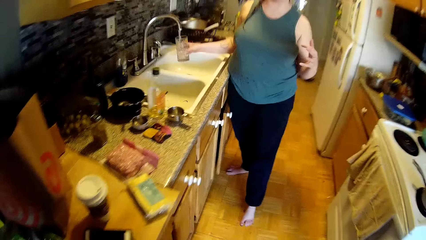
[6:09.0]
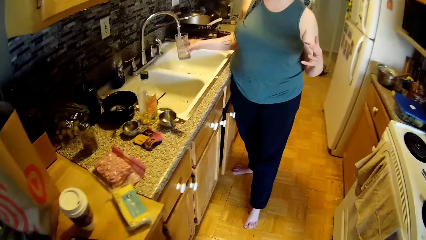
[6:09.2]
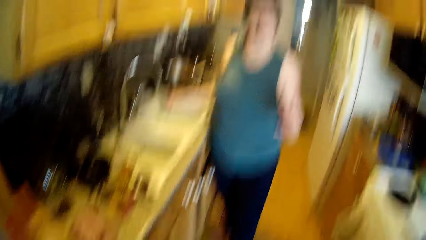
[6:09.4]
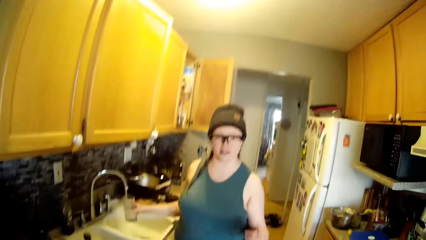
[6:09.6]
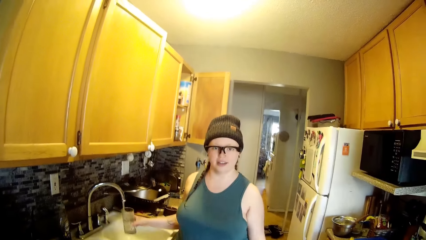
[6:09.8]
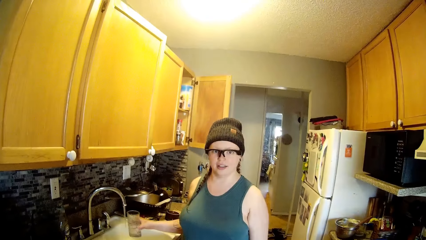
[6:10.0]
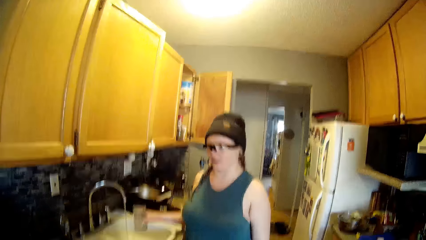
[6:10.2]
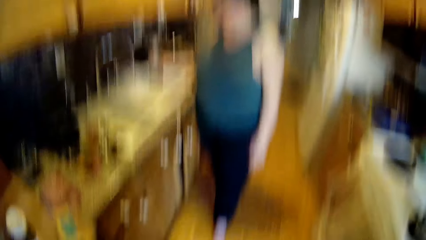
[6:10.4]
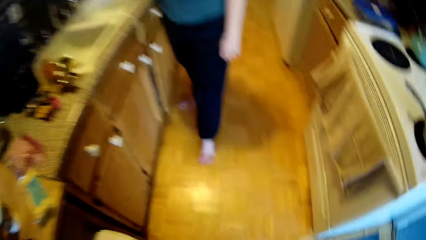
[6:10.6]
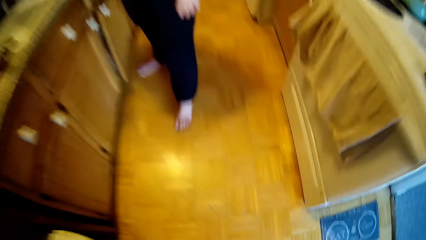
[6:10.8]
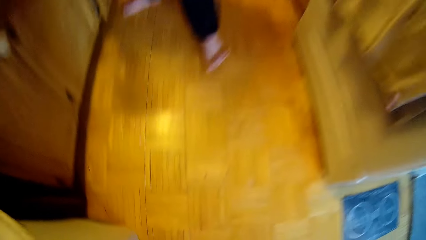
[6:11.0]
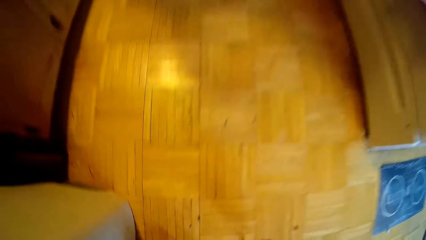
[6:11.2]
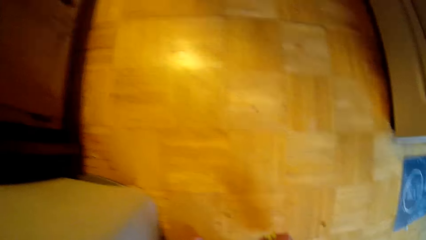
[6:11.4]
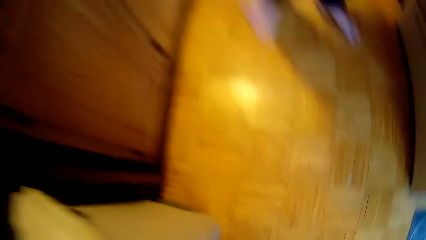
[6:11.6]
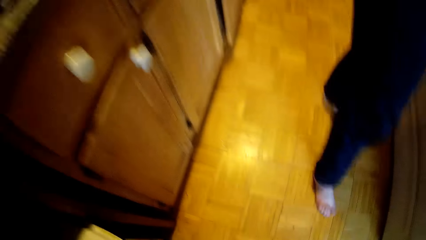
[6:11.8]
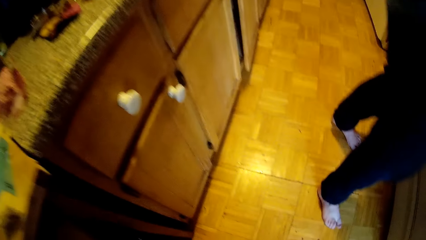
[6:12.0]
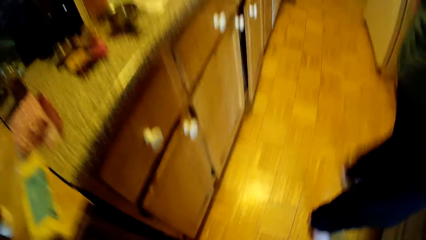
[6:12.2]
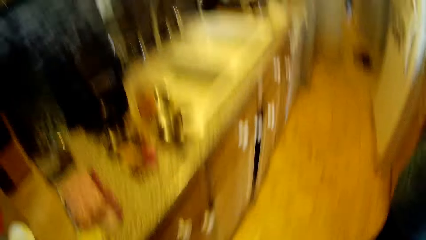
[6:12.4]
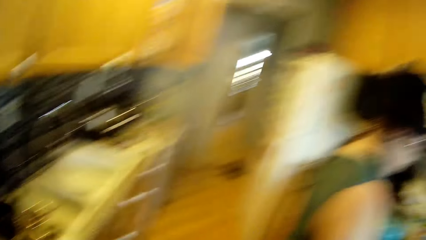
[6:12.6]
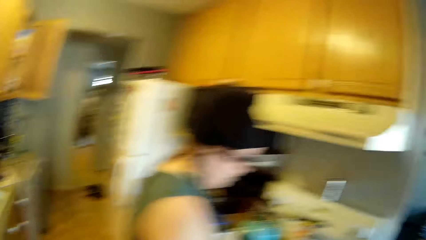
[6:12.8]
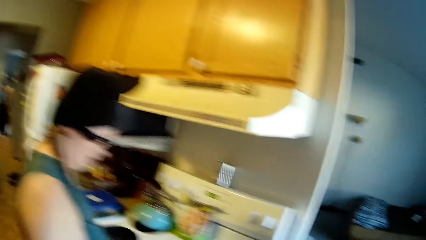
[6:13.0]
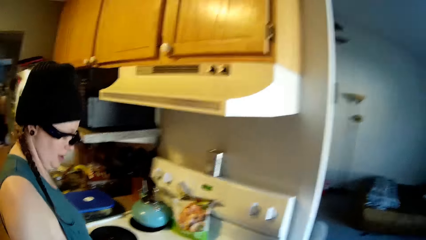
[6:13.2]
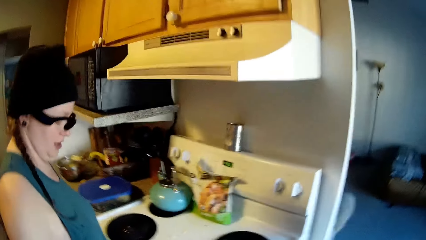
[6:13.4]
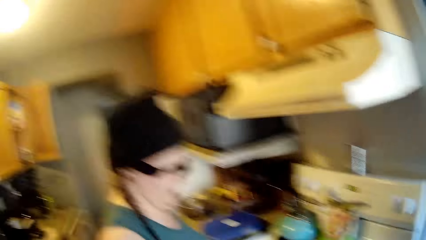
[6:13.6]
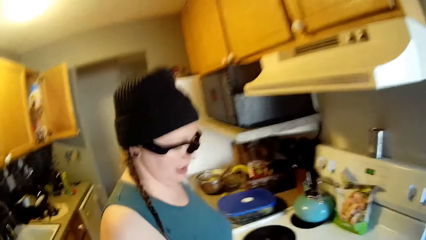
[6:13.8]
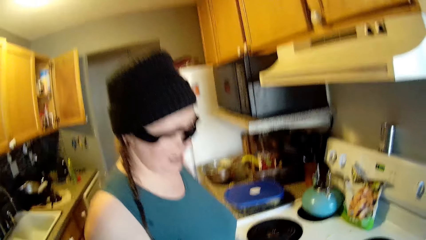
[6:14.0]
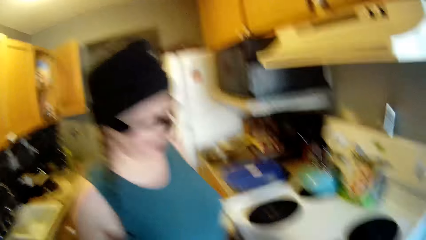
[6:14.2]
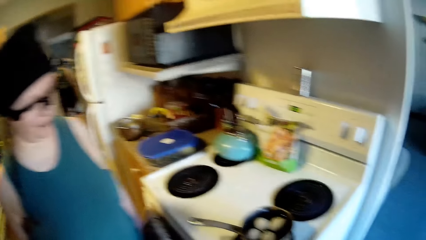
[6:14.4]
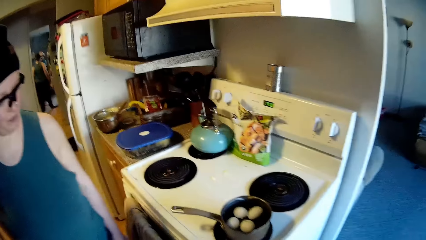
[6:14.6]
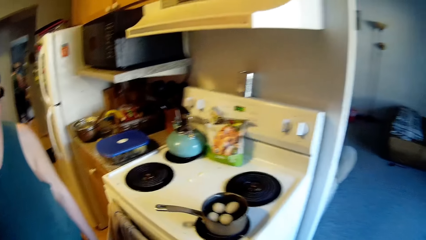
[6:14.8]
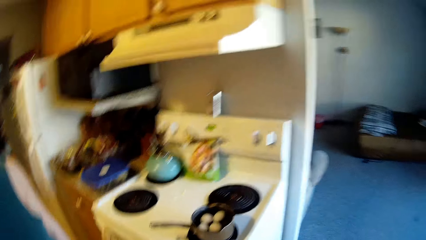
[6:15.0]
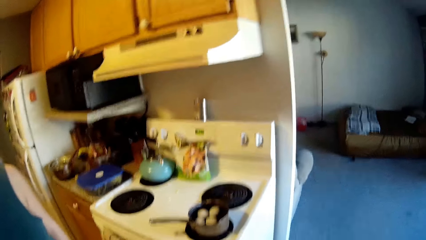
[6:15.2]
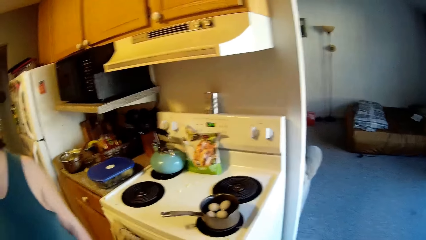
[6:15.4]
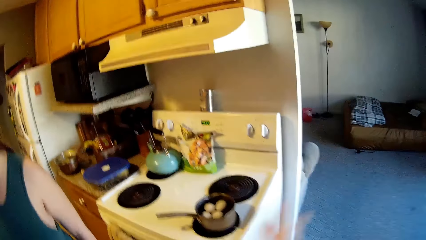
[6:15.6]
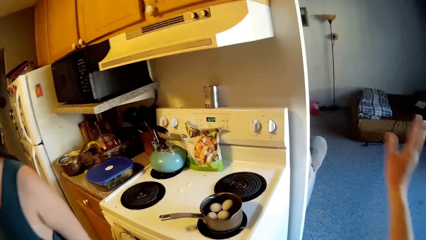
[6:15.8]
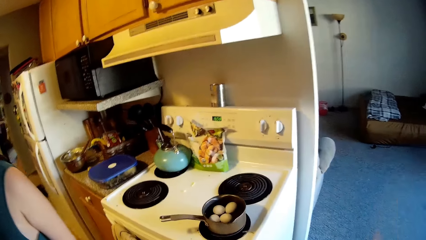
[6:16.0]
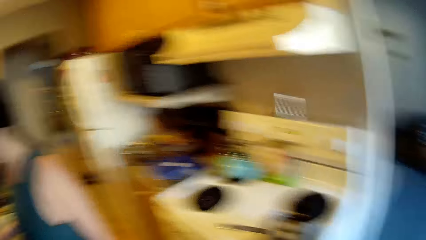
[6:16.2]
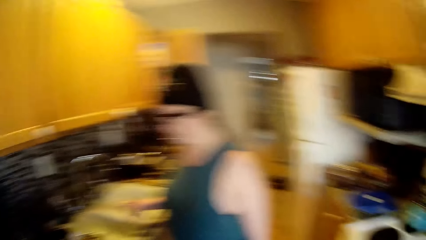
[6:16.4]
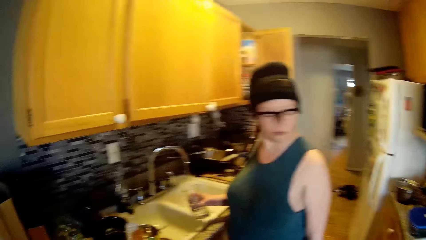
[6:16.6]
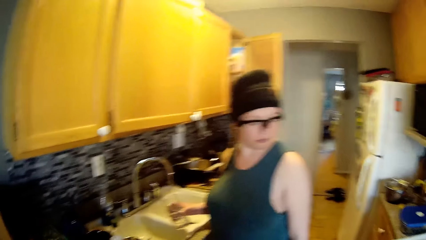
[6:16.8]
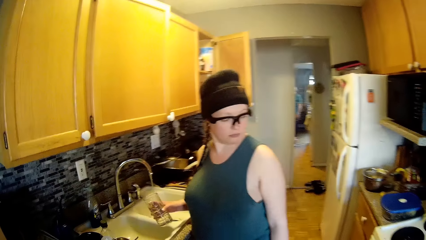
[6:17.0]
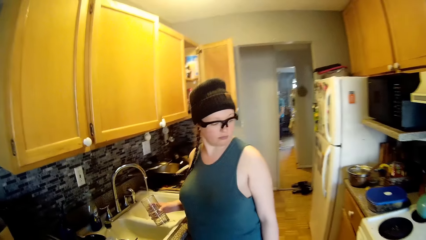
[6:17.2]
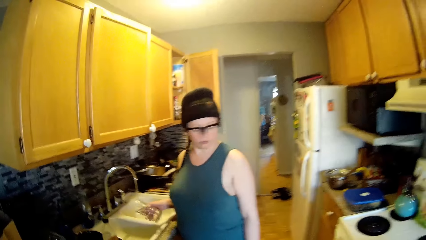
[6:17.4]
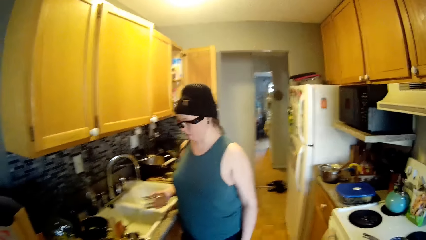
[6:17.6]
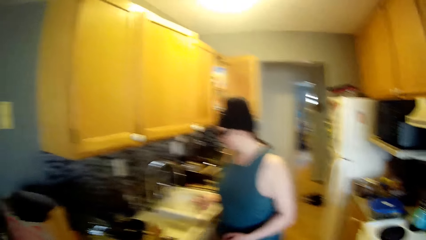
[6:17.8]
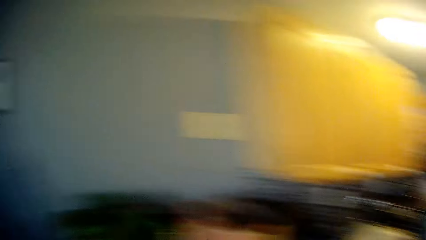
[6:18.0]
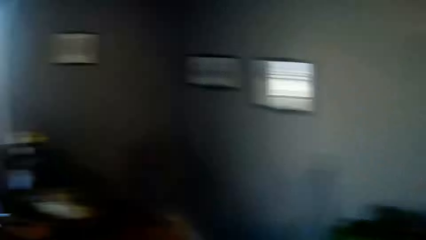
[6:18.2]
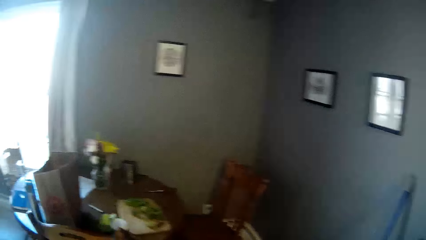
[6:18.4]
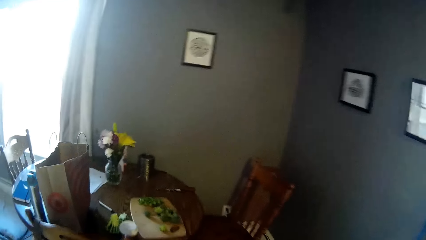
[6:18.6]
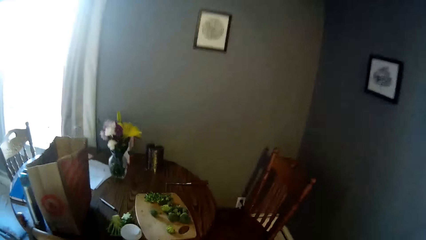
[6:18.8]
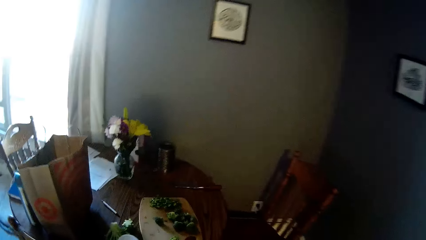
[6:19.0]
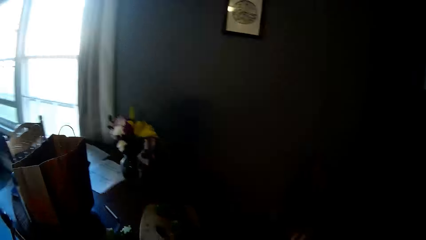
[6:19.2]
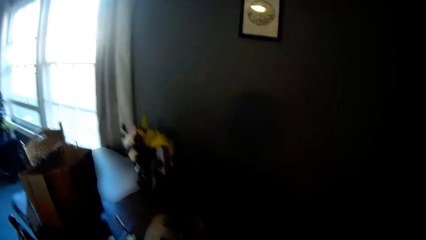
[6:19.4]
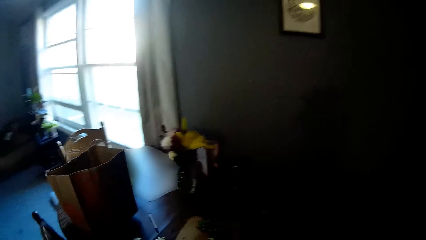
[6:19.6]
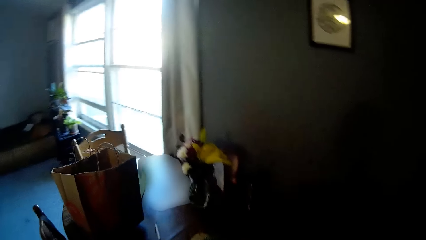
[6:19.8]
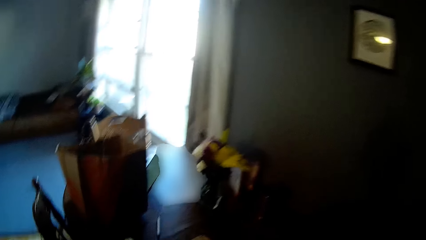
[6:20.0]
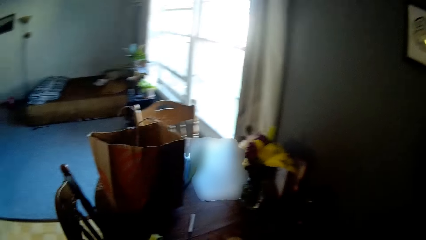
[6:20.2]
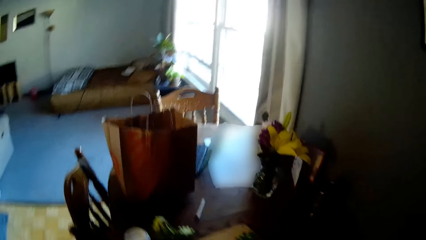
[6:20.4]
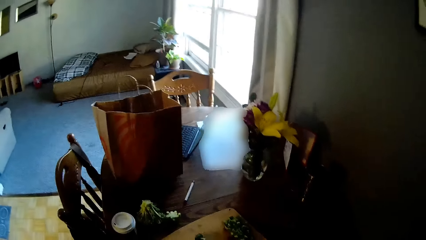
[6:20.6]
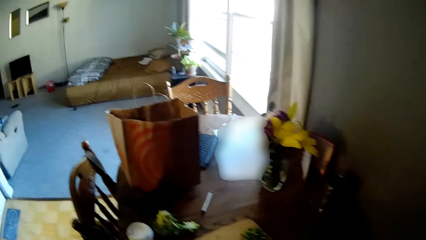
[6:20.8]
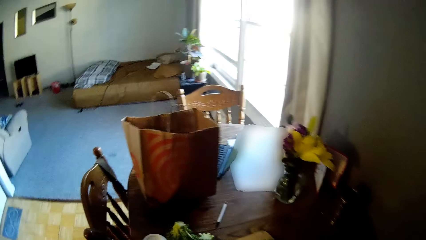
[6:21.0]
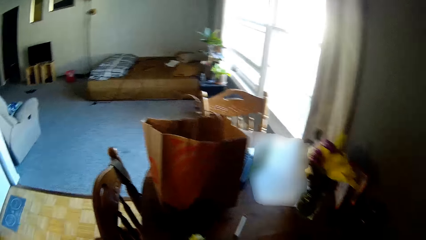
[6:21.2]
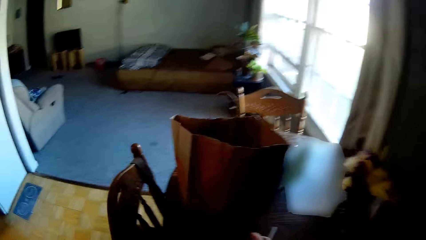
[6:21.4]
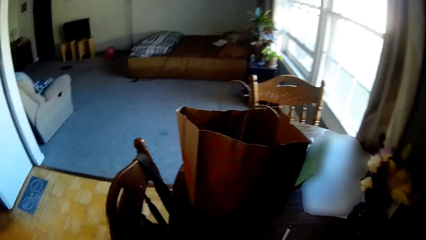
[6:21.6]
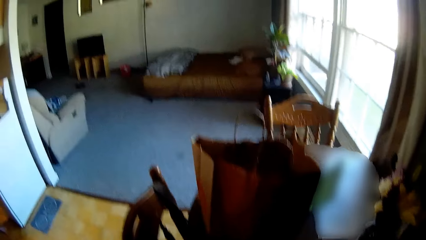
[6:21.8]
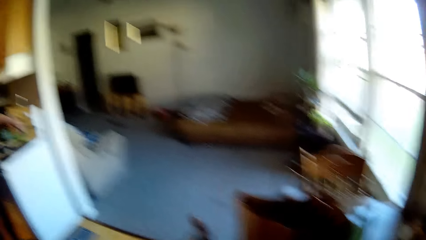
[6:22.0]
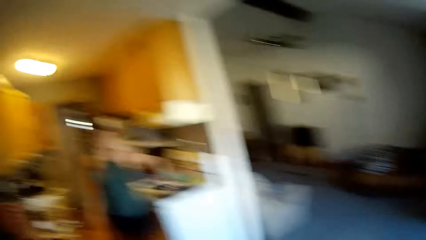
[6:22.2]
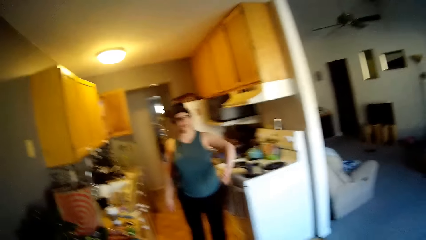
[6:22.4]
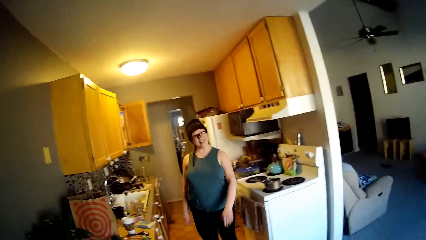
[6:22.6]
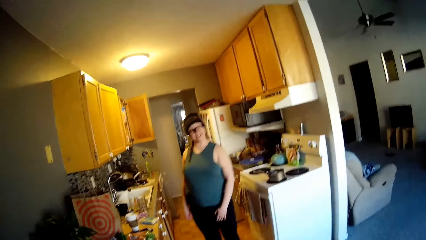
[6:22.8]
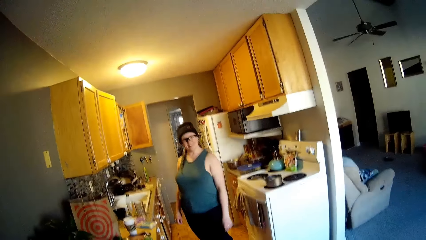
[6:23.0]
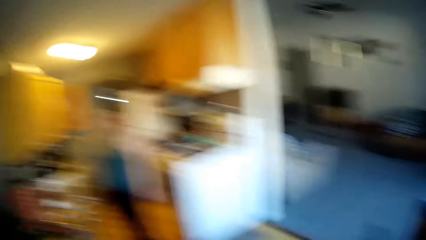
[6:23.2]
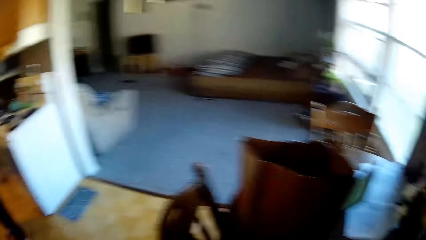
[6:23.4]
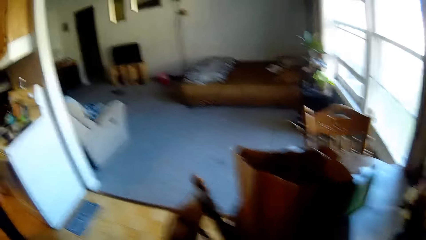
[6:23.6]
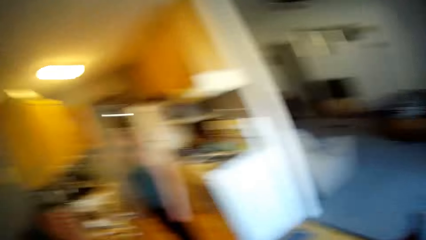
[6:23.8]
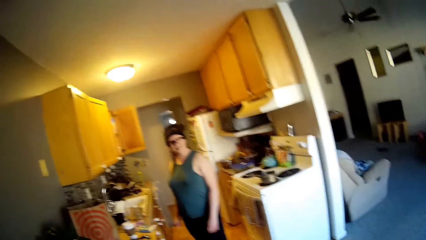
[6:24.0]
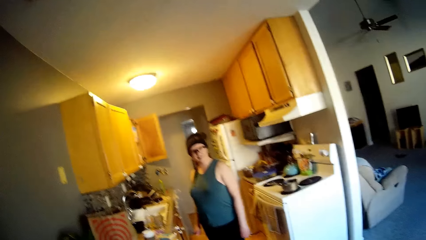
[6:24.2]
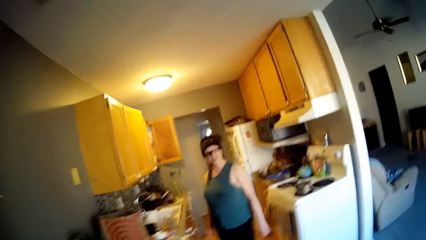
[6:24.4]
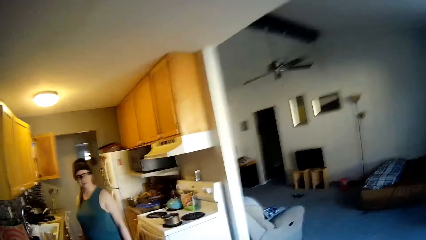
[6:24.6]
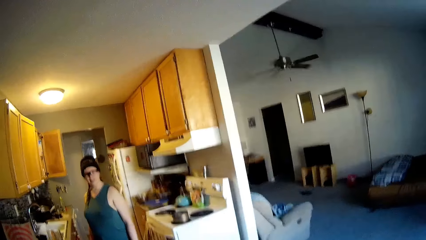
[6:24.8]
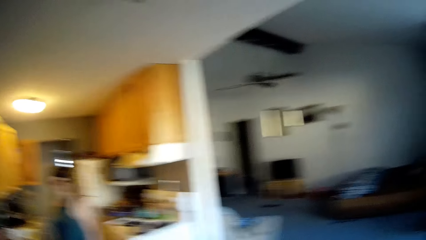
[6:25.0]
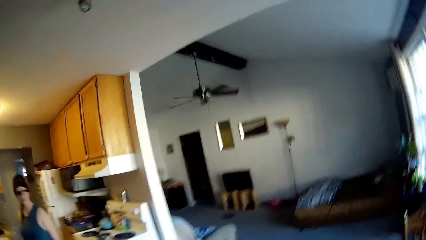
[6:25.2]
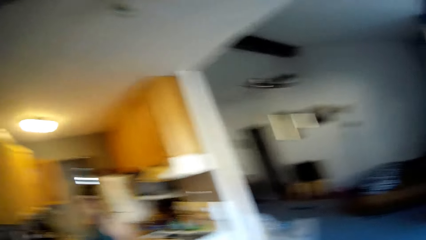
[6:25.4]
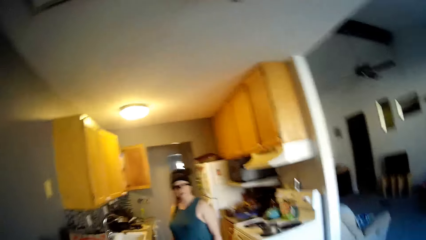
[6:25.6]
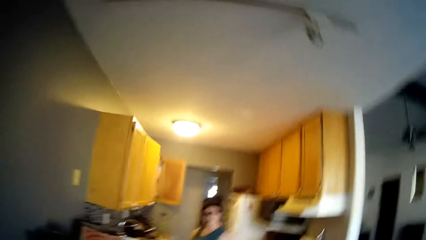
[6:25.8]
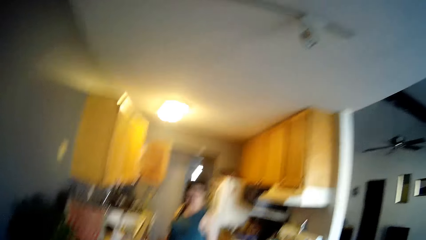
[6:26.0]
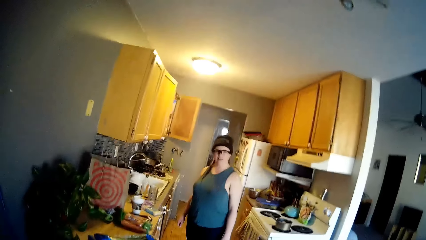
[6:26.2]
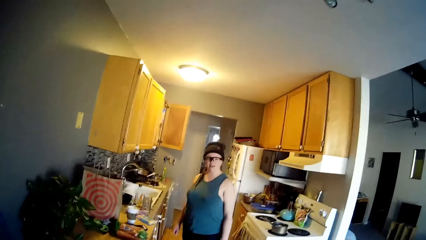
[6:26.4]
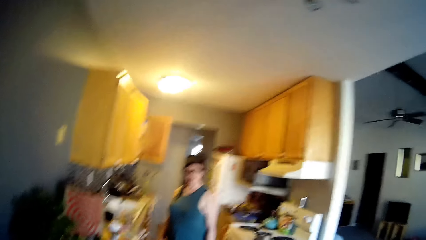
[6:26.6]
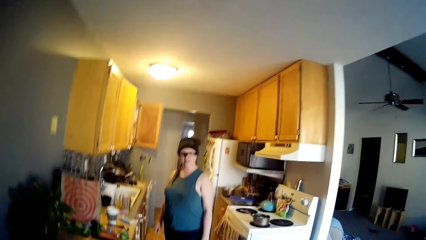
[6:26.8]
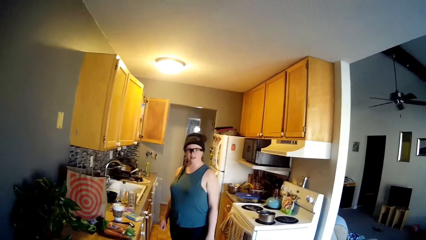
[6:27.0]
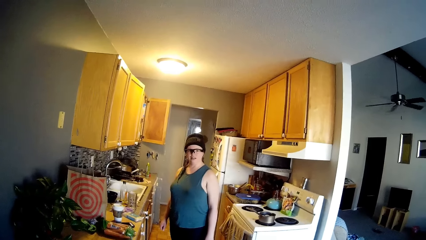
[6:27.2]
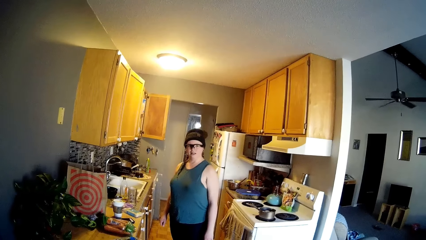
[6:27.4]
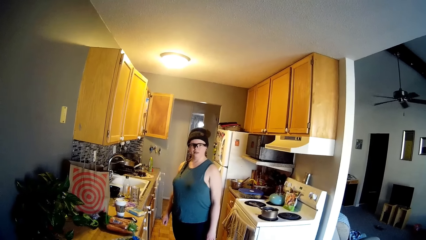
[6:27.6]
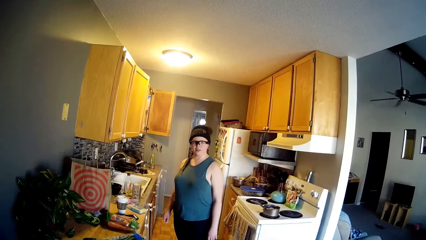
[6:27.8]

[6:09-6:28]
The camera wearer moves around. They move around again. A woman moves around. The woman pours the water in a glass cup inside a kitchen sink with her right hand. The camera wearer moves around. They talk to the woman. They talk to the woman again.
